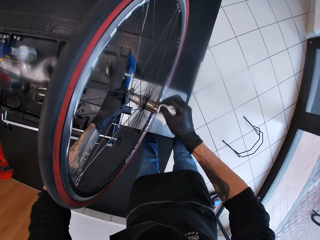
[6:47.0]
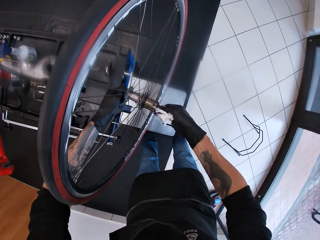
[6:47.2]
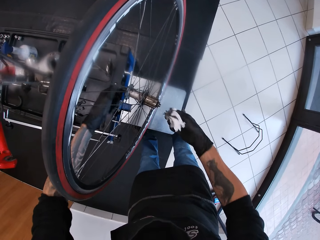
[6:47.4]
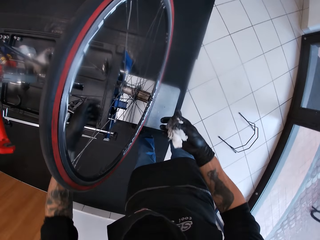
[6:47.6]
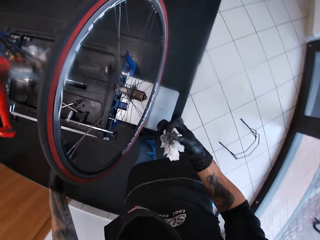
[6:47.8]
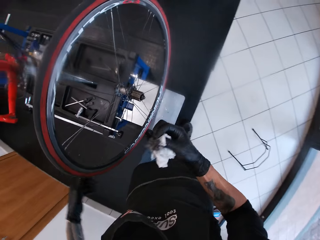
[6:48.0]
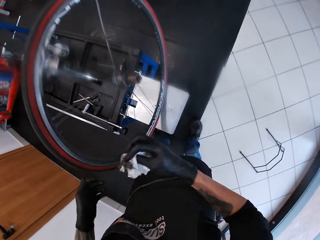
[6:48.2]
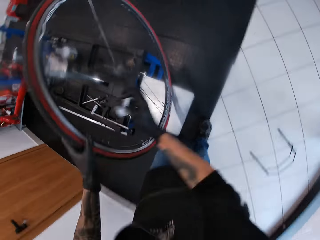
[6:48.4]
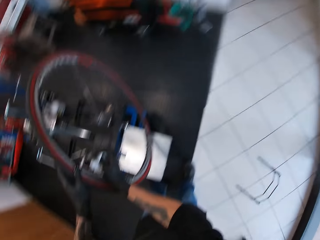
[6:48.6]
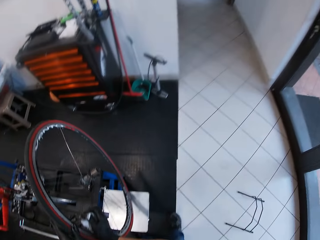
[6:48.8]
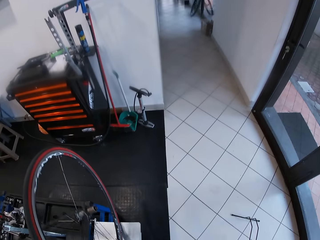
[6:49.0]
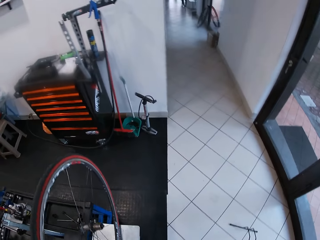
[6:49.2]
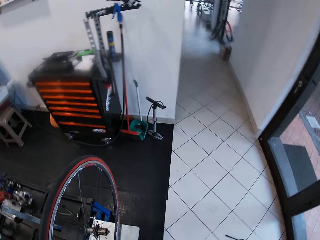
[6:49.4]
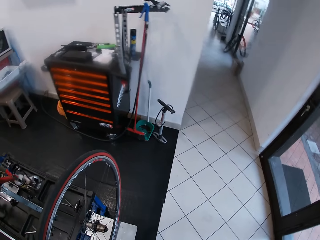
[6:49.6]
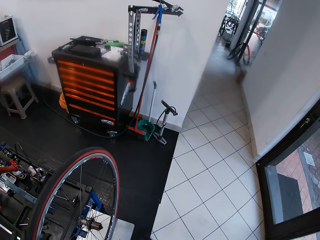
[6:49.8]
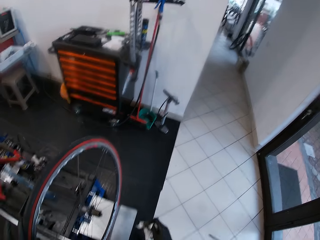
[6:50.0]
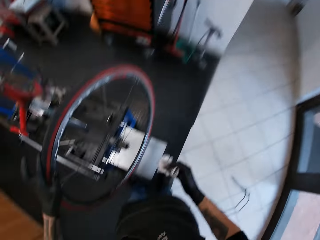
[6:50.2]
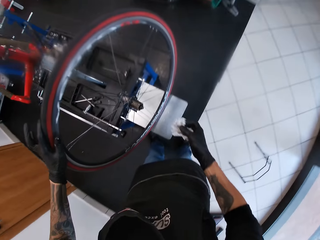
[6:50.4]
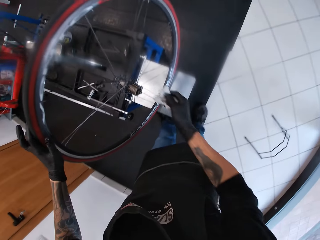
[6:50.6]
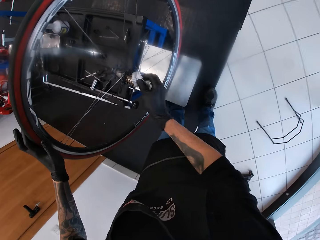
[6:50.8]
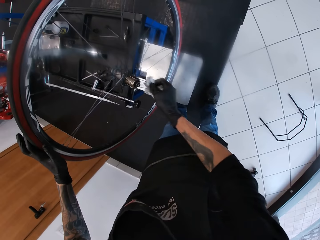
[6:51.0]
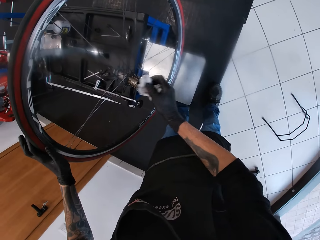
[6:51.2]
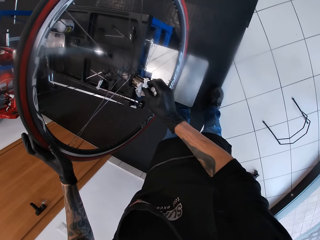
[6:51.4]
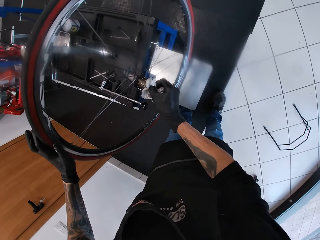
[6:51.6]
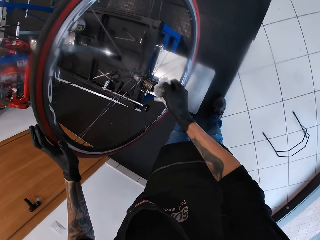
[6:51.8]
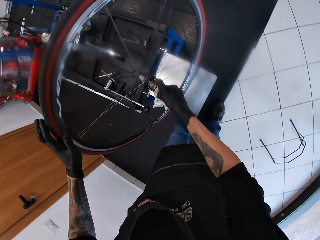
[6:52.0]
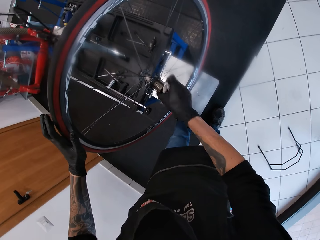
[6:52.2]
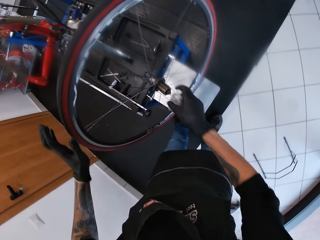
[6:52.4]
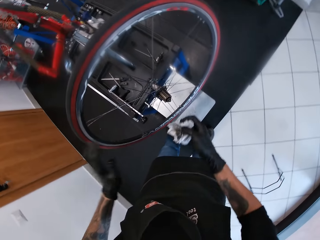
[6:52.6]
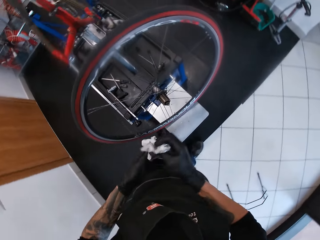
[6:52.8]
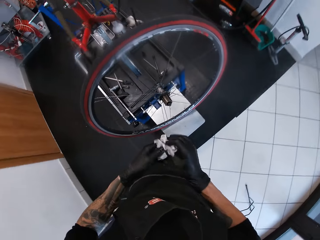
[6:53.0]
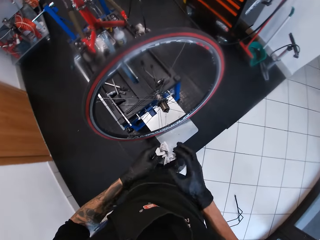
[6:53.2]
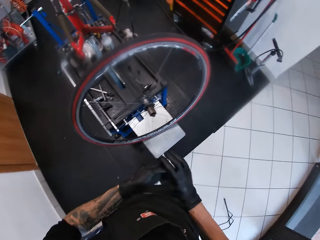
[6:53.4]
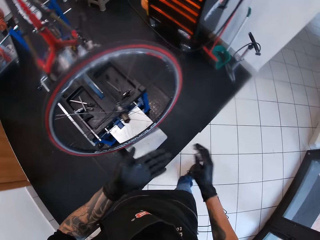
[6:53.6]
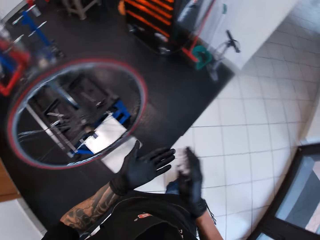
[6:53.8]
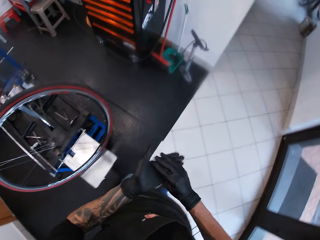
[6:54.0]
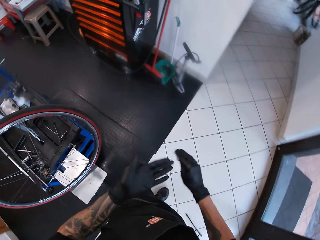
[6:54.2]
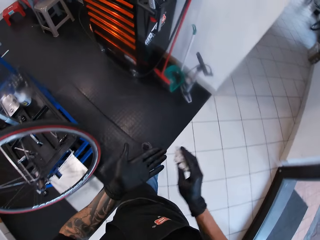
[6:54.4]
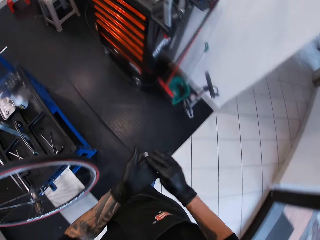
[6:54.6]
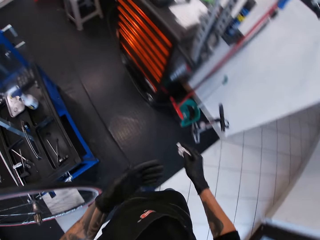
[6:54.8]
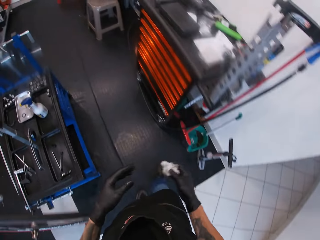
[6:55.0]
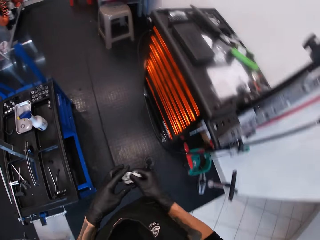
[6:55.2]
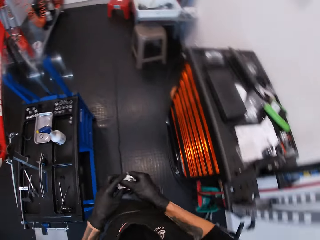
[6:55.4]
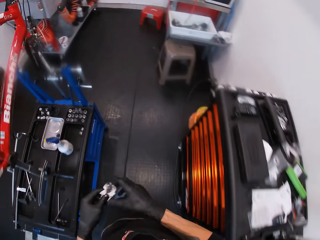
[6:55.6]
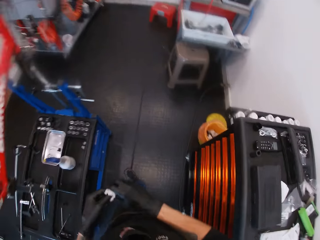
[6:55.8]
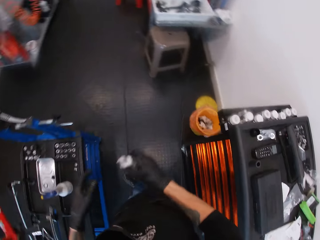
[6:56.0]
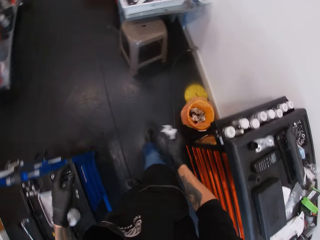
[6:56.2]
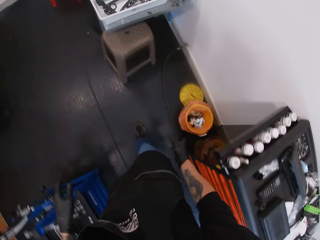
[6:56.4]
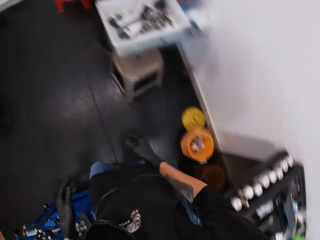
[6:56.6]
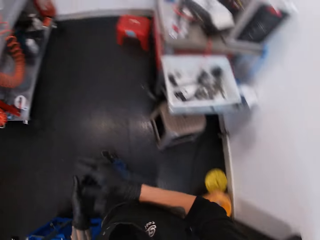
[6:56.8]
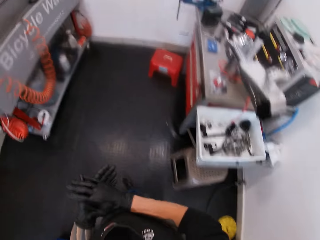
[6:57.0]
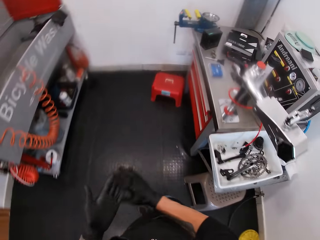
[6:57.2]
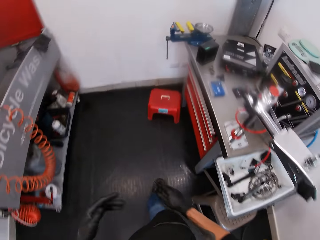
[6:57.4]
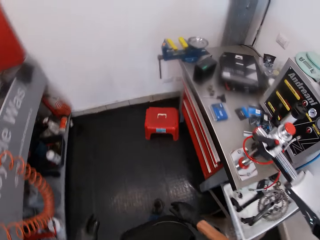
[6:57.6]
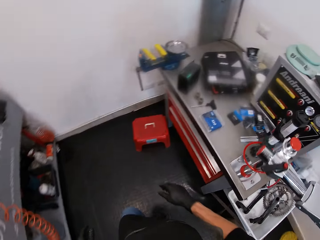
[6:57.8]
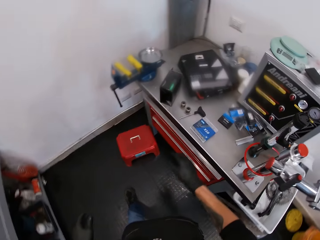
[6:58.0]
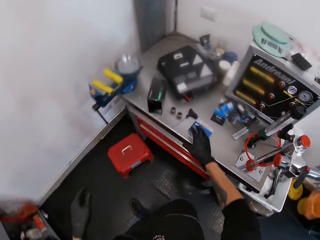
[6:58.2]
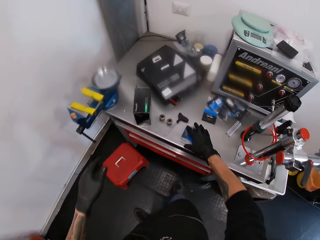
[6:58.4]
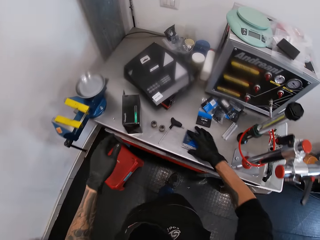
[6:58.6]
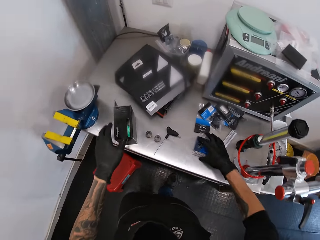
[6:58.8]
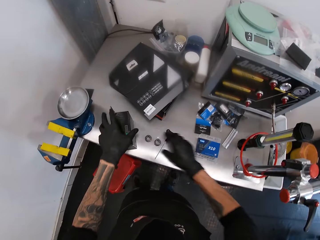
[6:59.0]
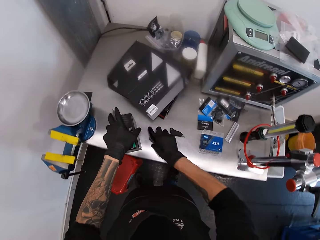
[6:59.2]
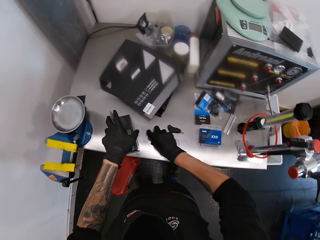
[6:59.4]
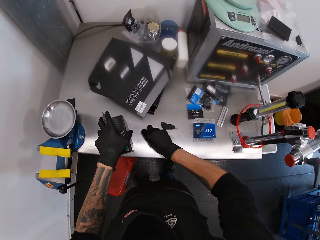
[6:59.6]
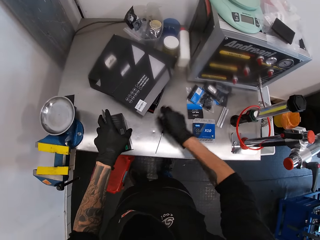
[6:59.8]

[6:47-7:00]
The camera wearer holds the bicycle tyre with both hands. He wipes the bicycle hub with the paper and folds the paper with both hands. He cleans his left hand with the tissue paper in his right hand. He walks around. He drops the tissue paper in his right hand in a waste bin. He walks, wipes his hands, and walks. He moves a pack of bike chain to a side on the work bench with his right hand. He picks up a bicycle freewheel remover from the work bench with his right hand. He moves the hub cups on the tool cabinet.

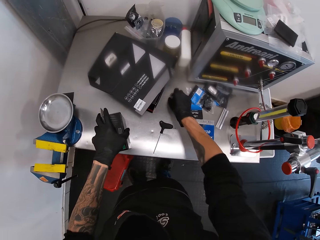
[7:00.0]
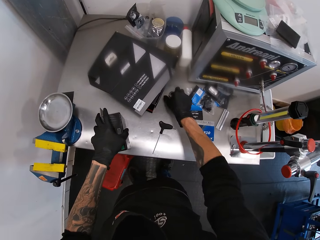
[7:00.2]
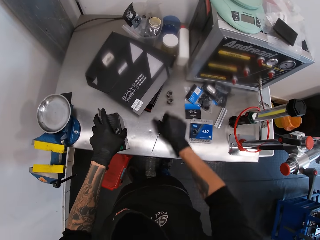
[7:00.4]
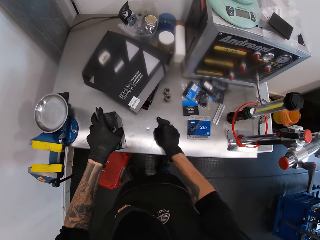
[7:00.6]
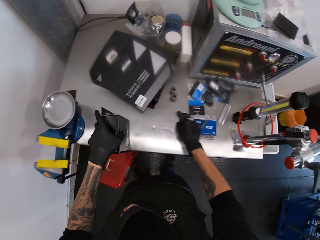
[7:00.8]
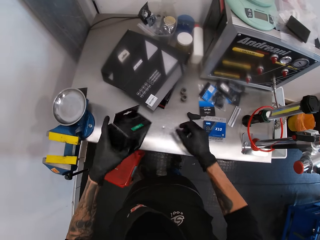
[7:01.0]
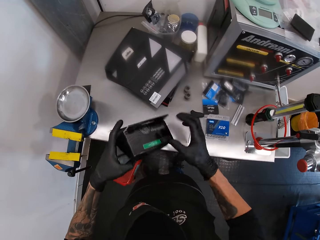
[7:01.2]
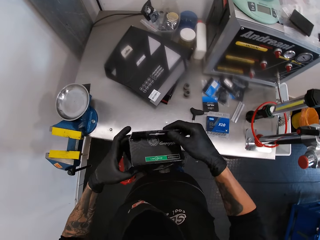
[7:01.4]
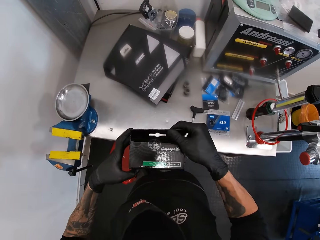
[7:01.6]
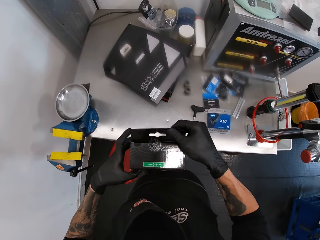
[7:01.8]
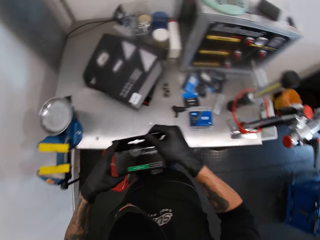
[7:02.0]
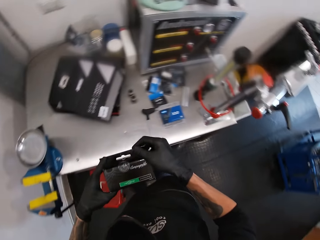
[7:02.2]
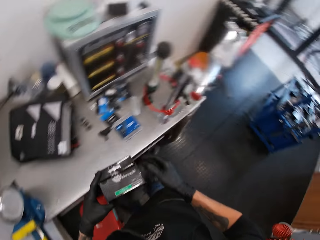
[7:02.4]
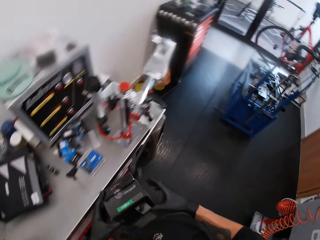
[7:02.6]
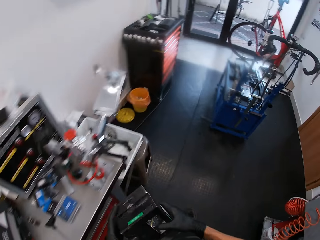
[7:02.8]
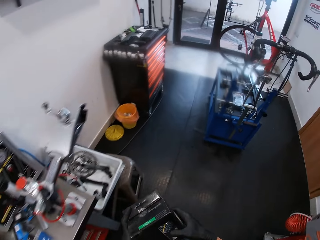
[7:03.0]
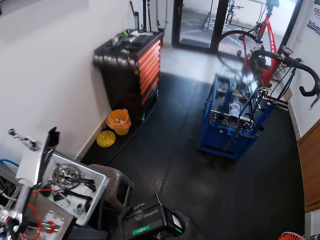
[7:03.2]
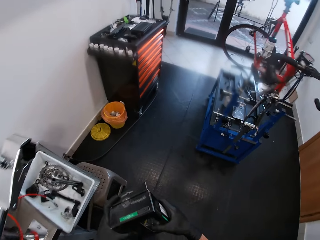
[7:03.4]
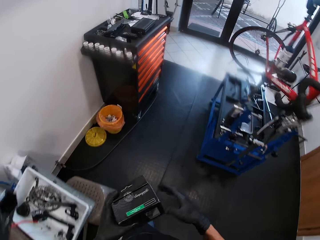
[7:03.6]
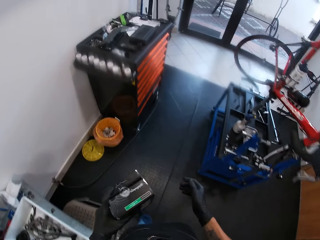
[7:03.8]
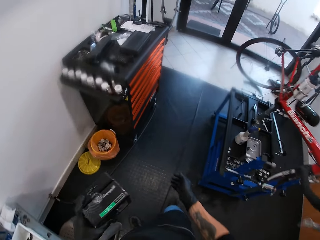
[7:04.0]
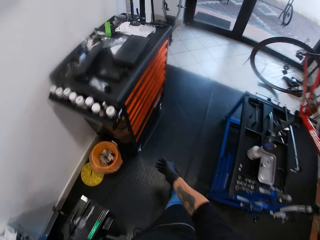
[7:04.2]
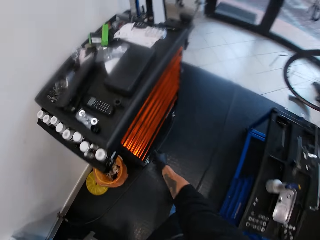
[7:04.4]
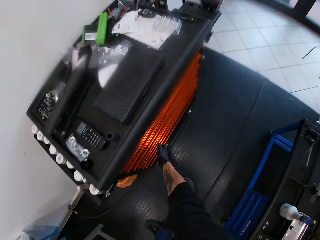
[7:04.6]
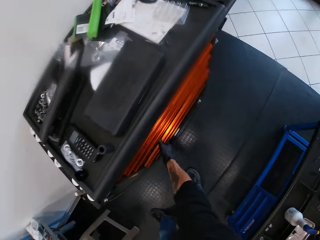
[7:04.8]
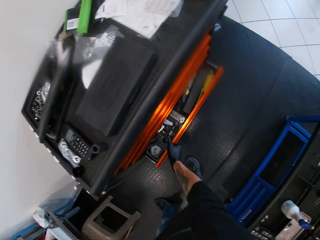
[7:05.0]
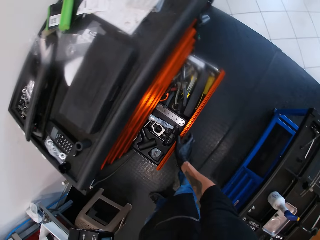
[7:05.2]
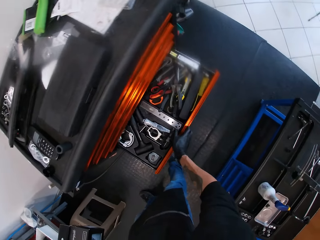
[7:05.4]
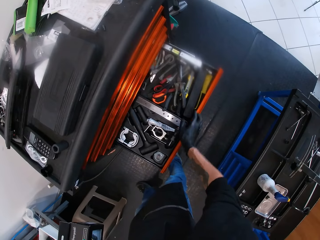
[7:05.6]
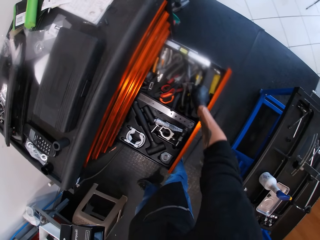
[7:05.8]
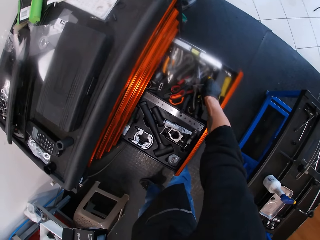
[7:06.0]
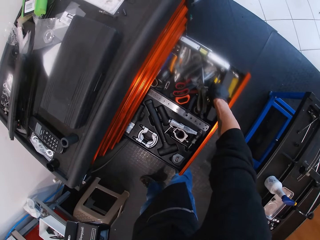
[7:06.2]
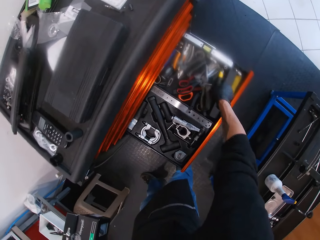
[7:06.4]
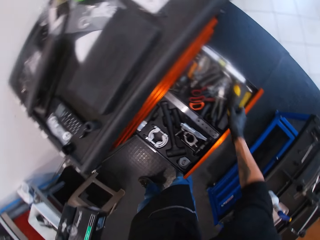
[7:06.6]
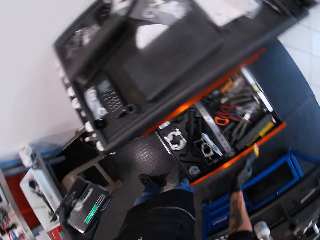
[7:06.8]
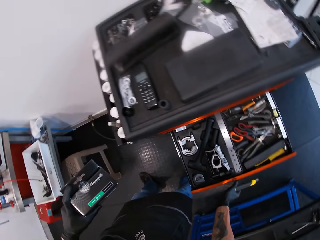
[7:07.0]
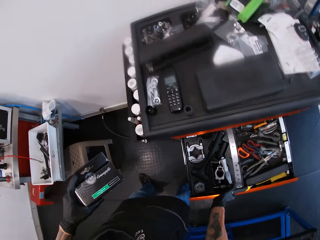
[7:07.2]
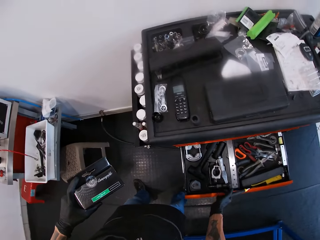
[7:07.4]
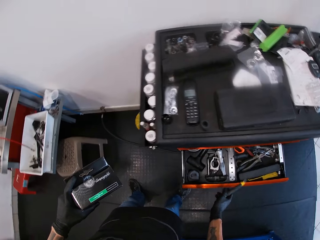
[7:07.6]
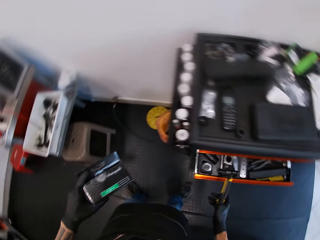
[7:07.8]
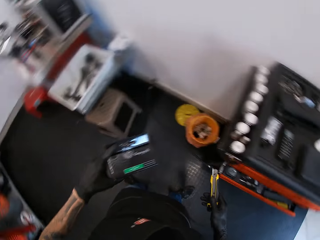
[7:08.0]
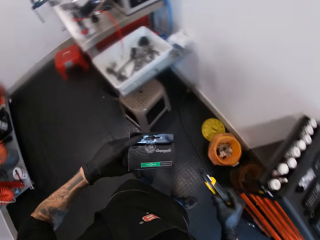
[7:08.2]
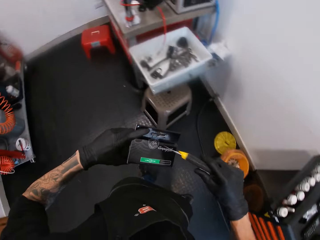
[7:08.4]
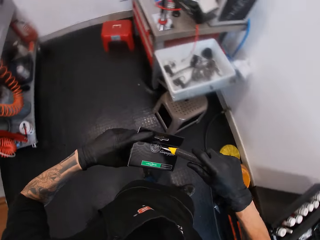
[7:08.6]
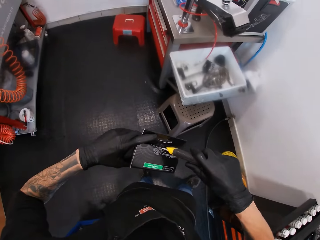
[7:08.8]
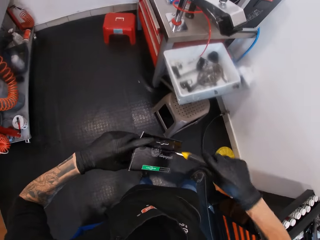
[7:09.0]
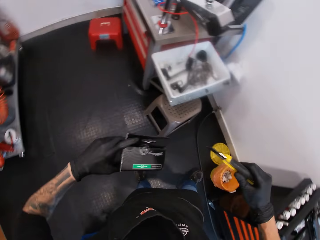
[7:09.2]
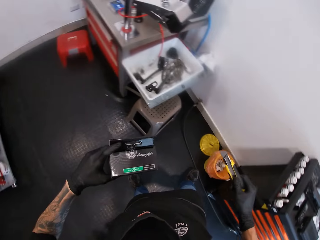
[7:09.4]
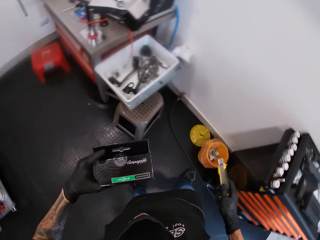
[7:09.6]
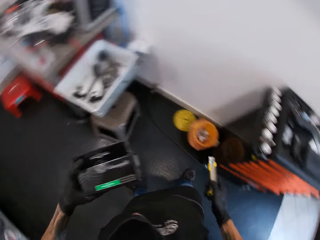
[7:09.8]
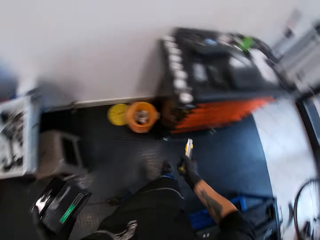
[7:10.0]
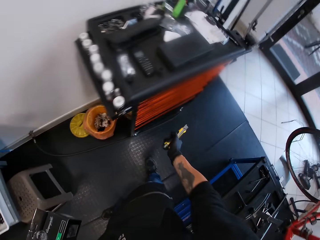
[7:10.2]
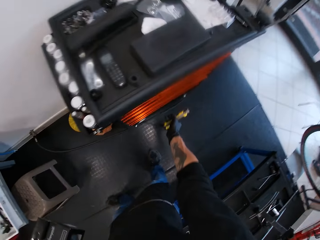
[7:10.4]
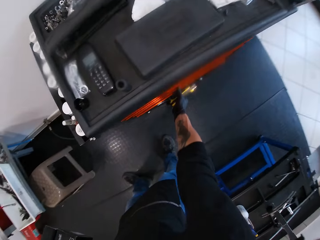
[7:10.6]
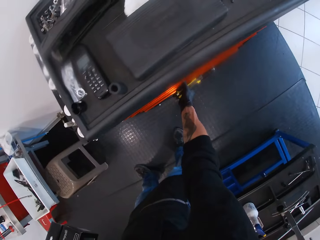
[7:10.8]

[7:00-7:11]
The camera wearer drops the bicycle freewheel remover from the work bench with his right hand. He moves a hex wrench to a side on the work bench with his right hand. He picks up a cassette box from the work bench with his left hand. He looks at the black box in his hands. He looks around and walks around. He opens the drawer beneath the work bench with his right hand. He picks up a cutting knife from the drawer beneath the work bench with his right hand. He pushes the drawer with his right hand. He cuts a seal from the cassette box in his left hand with the cutting knife in his right hand.
